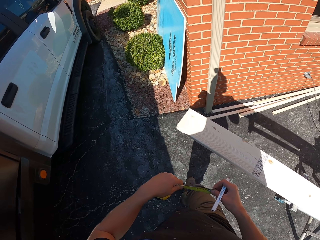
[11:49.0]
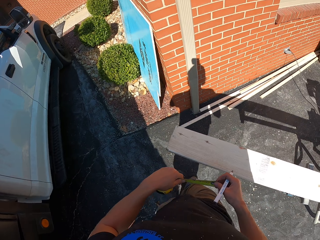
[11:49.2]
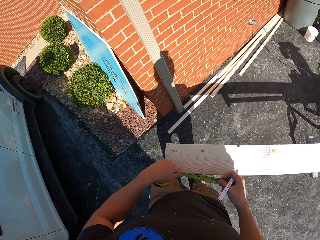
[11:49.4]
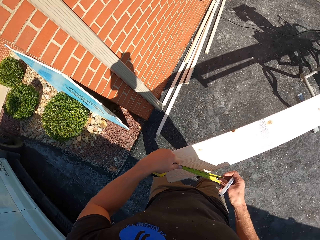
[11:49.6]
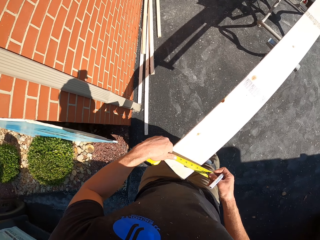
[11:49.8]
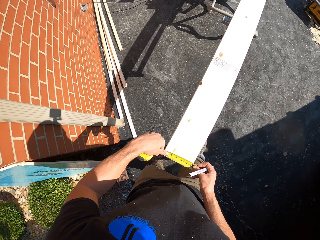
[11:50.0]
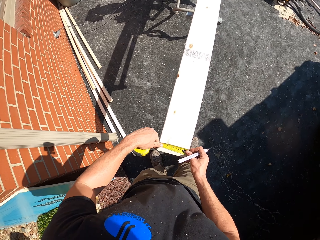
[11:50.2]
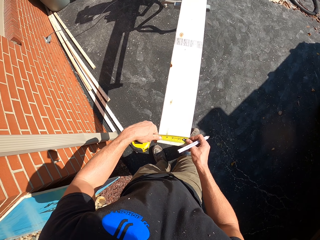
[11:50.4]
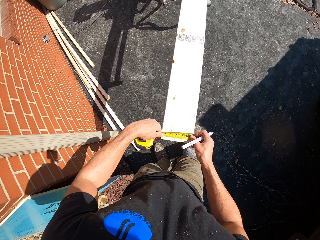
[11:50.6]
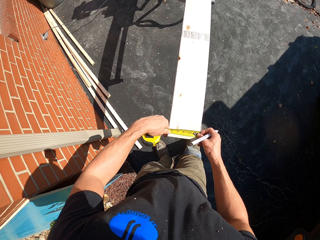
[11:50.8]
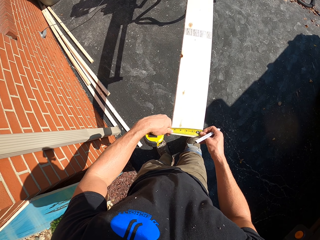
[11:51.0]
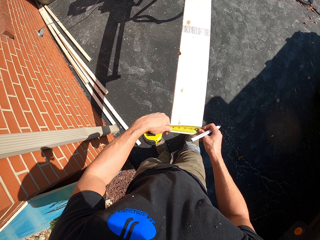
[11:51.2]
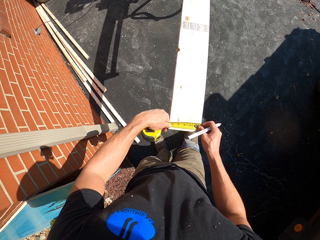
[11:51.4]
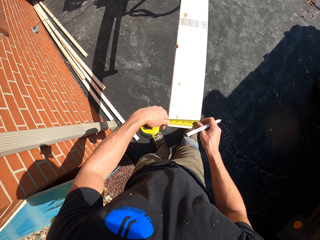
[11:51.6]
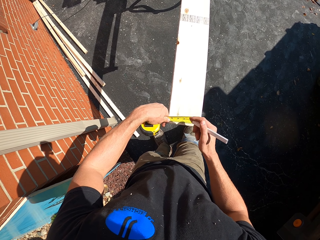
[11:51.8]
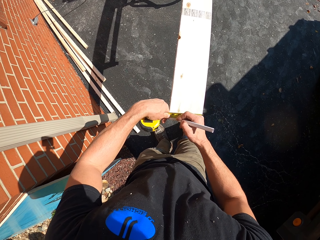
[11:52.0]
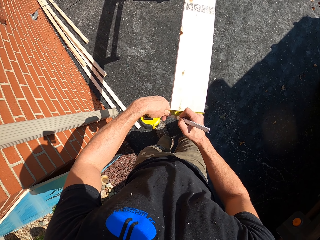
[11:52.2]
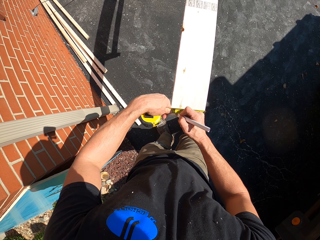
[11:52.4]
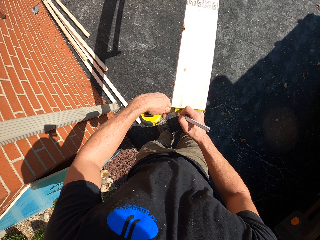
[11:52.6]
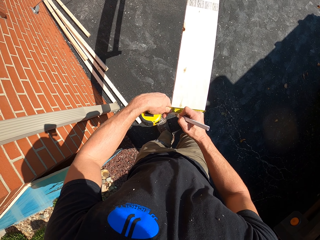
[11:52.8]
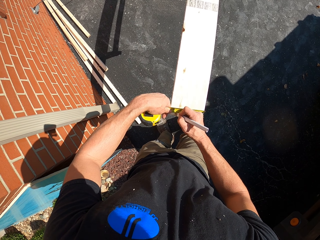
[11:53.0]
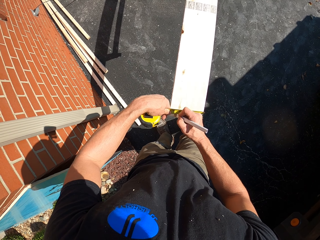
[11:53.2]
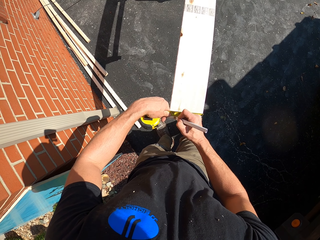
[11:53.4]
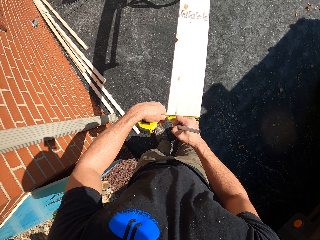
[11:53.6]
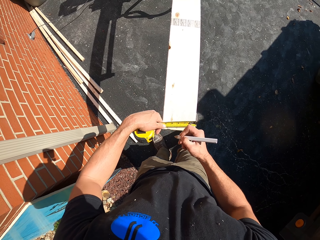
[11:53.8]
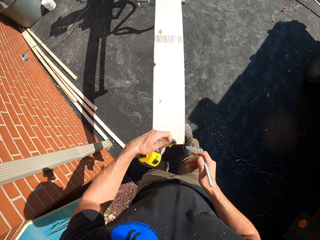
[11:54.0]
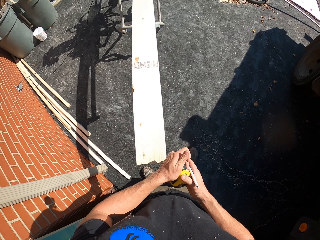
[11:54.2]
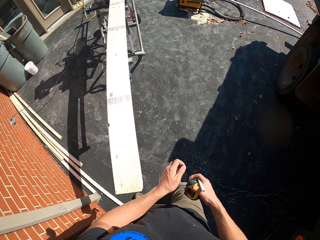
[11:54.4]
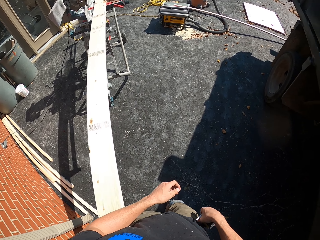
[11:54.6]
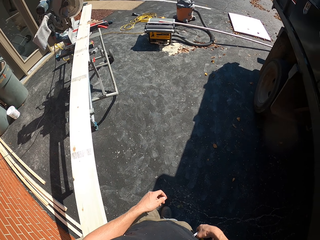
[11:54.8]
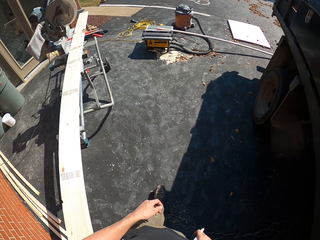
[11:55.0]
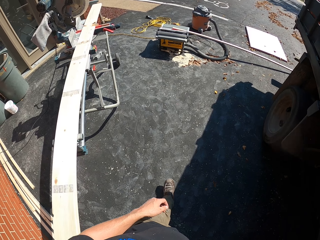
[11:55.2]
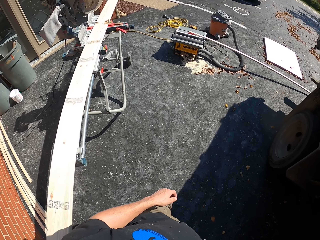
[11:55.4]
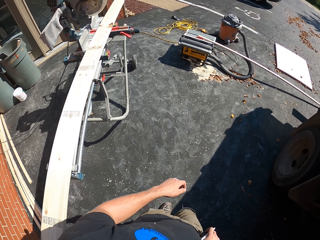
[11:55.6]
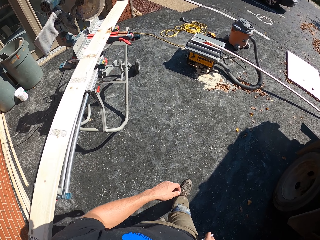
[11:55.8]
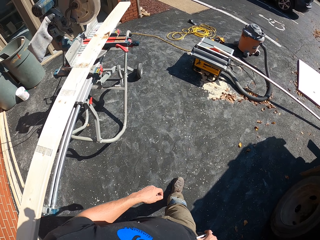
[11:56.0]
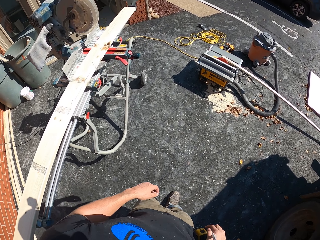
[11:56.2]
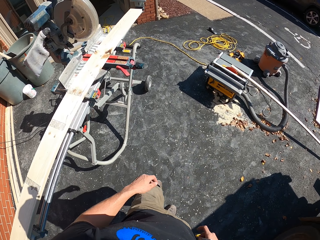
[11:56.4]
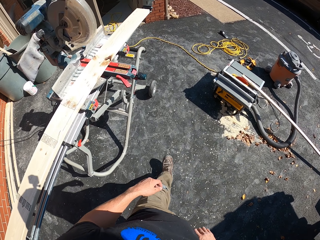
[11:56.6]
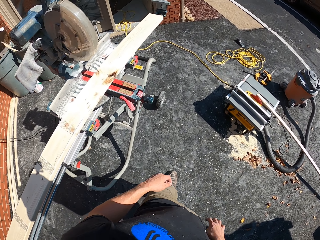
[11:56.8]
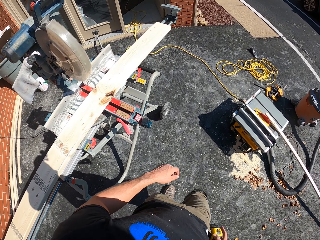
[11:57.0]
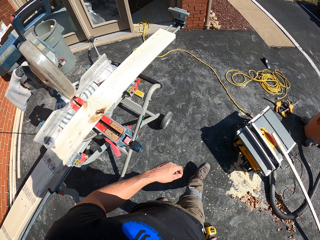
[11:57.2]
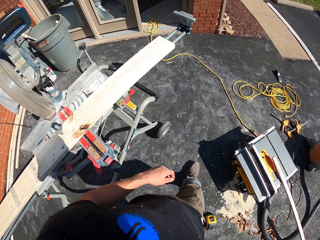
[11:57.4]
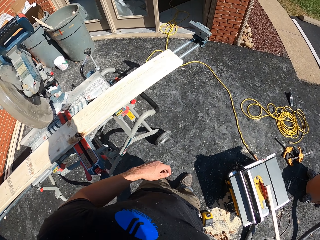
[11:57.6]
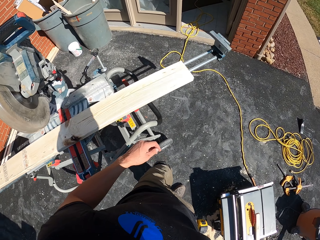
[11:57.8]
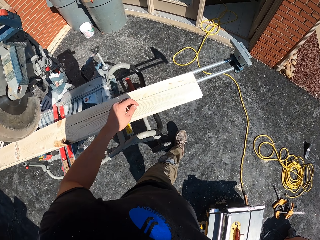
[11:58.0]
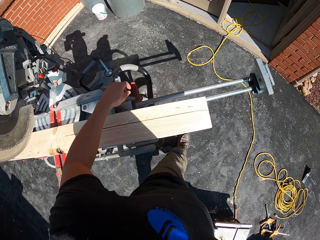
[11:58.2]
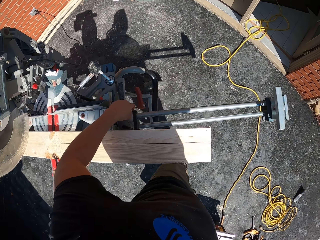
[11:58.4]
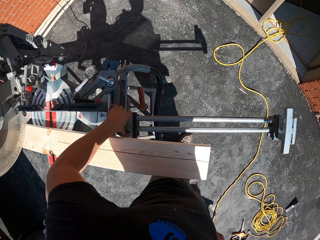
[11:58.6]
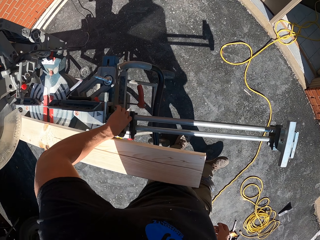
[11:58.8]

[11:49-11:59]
The camera wearer places the tape measure on the wood. They measure the timber. They mark the wood with a pen. They hold the tape measure. They put the tape measure in the pocket. They walk around. They walk again.

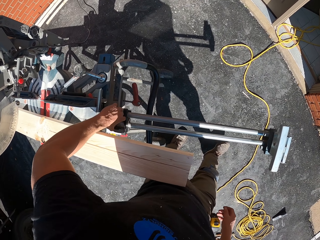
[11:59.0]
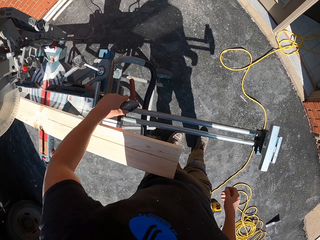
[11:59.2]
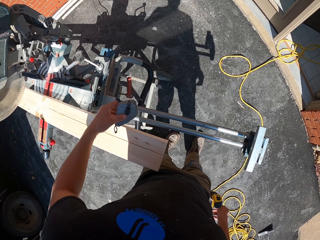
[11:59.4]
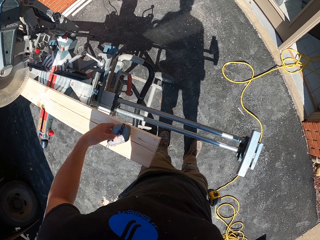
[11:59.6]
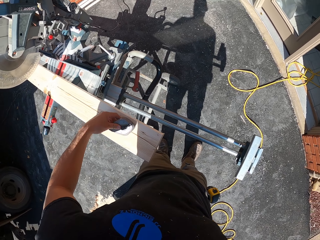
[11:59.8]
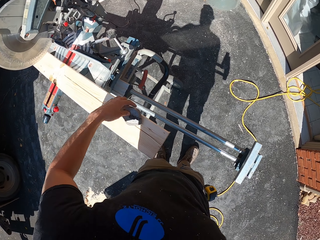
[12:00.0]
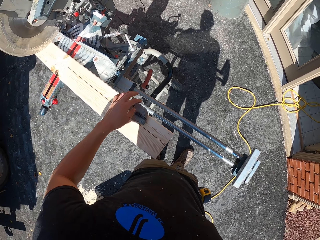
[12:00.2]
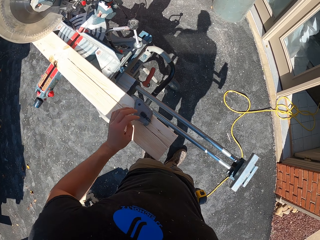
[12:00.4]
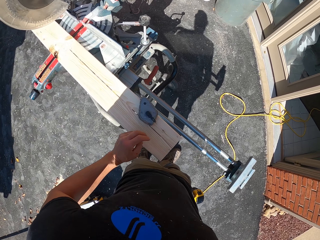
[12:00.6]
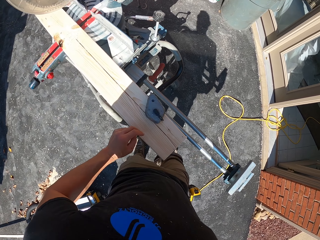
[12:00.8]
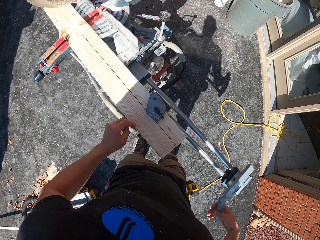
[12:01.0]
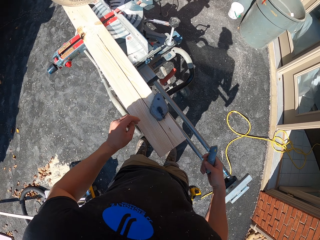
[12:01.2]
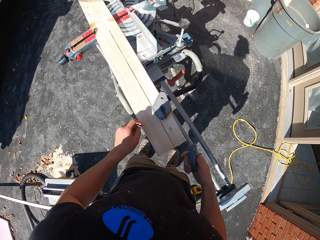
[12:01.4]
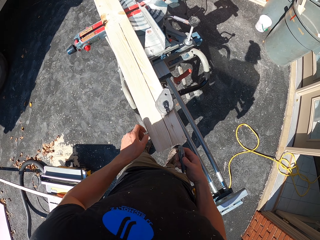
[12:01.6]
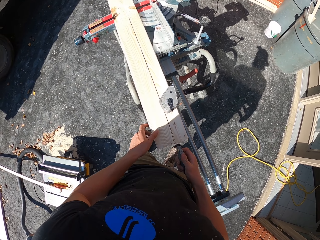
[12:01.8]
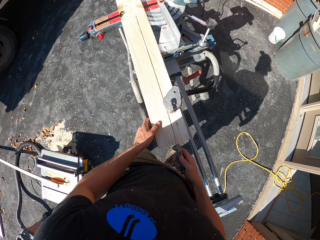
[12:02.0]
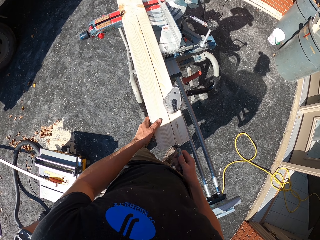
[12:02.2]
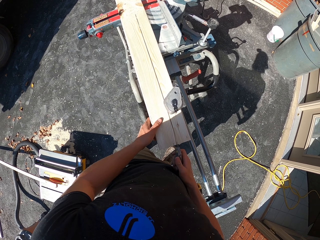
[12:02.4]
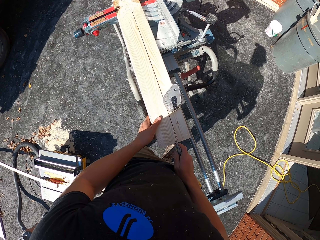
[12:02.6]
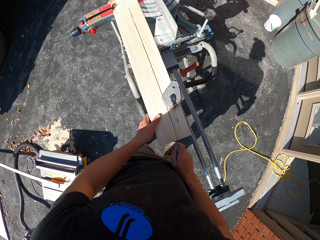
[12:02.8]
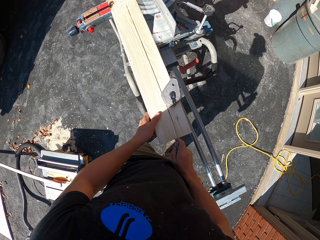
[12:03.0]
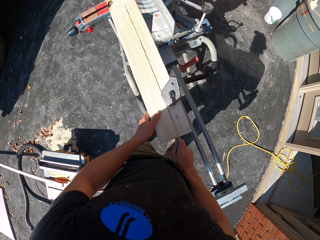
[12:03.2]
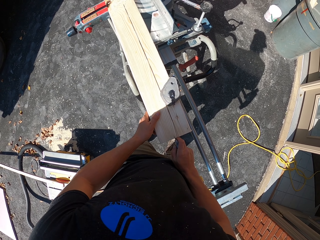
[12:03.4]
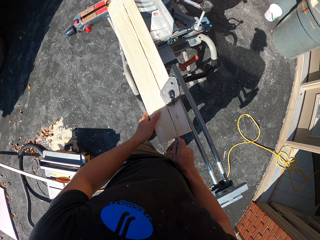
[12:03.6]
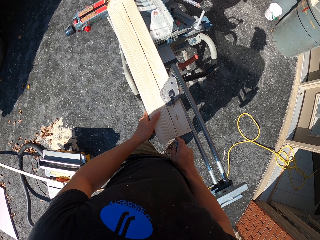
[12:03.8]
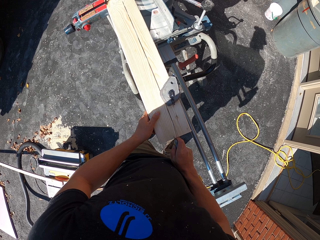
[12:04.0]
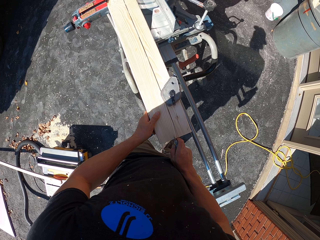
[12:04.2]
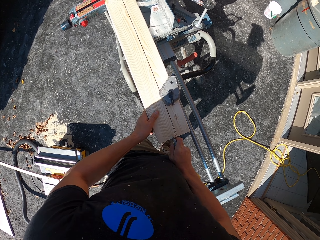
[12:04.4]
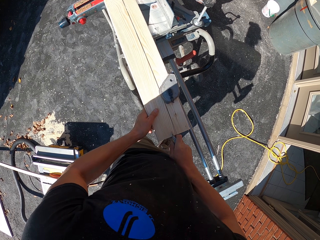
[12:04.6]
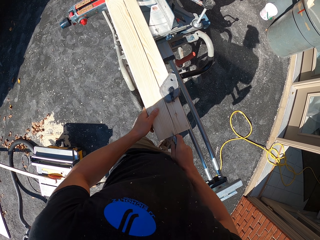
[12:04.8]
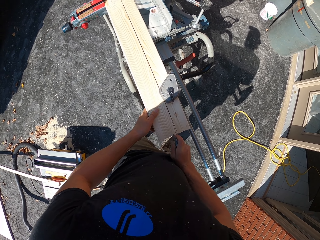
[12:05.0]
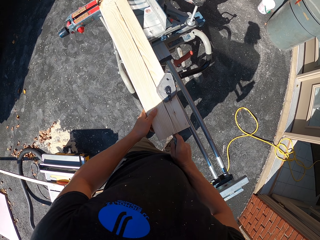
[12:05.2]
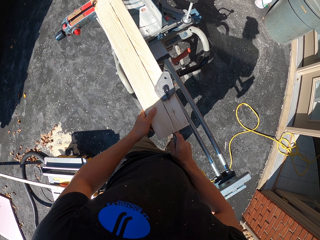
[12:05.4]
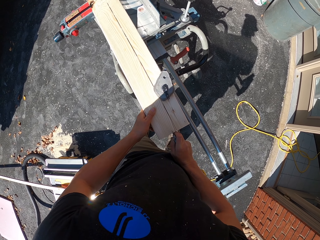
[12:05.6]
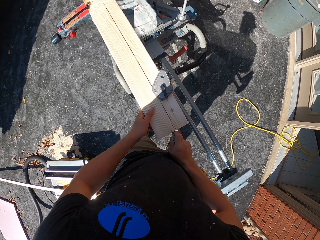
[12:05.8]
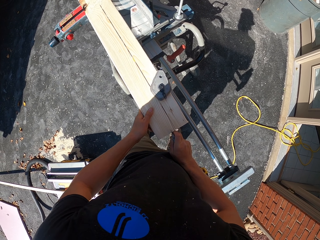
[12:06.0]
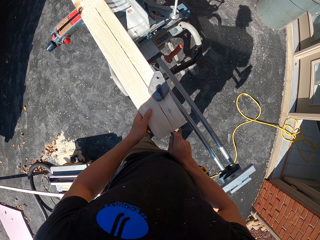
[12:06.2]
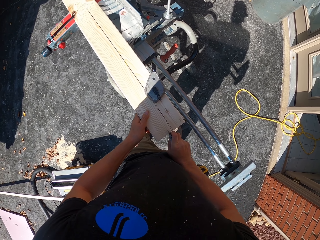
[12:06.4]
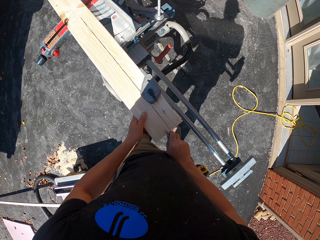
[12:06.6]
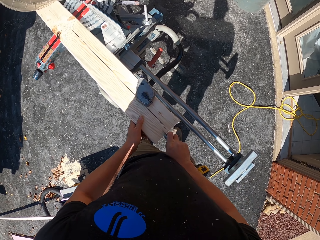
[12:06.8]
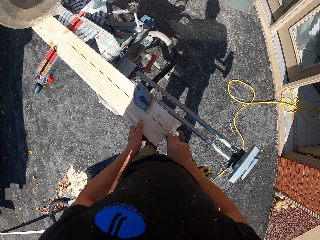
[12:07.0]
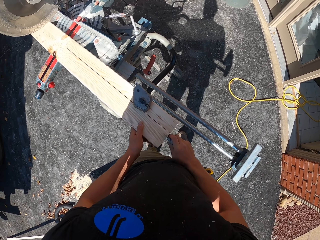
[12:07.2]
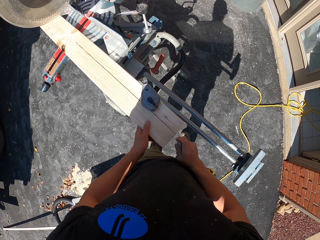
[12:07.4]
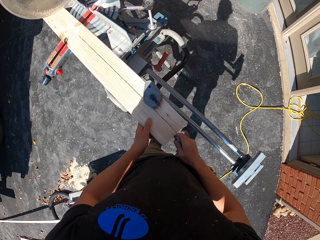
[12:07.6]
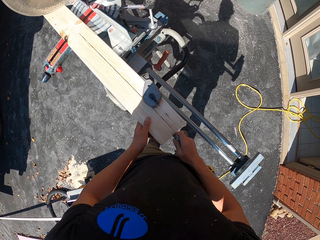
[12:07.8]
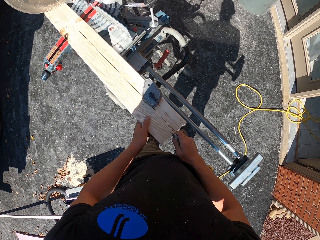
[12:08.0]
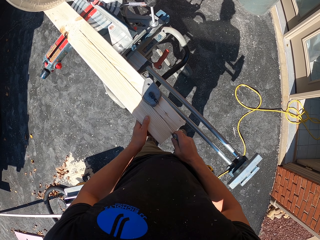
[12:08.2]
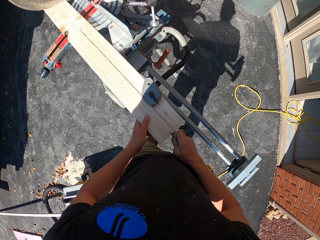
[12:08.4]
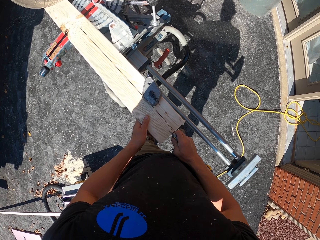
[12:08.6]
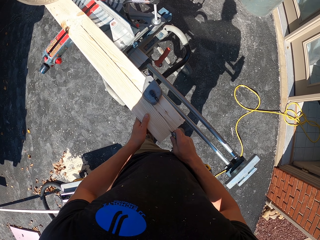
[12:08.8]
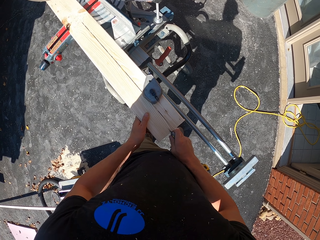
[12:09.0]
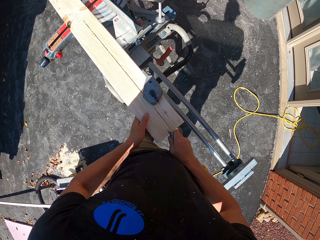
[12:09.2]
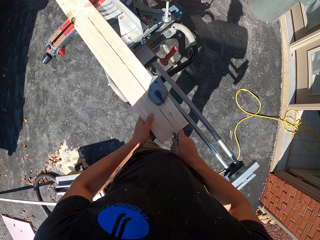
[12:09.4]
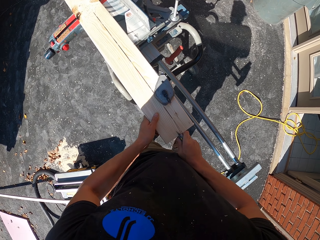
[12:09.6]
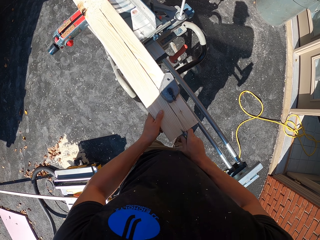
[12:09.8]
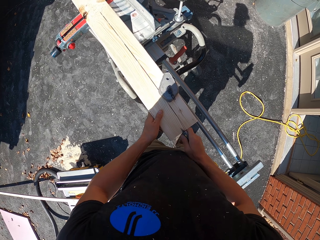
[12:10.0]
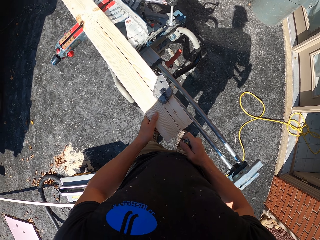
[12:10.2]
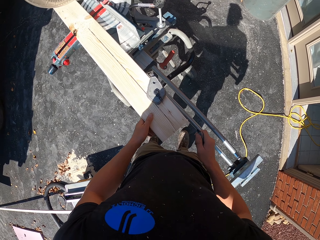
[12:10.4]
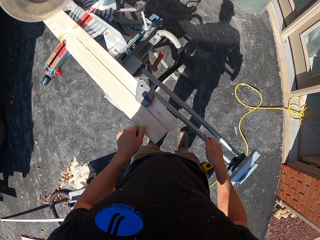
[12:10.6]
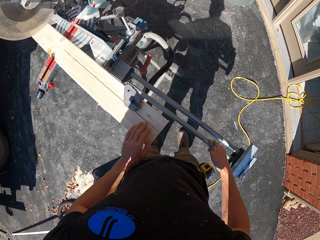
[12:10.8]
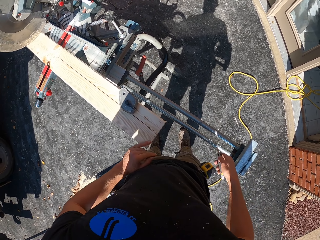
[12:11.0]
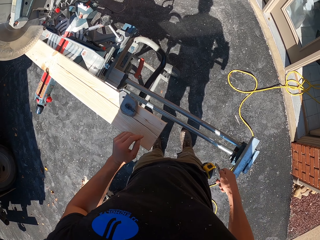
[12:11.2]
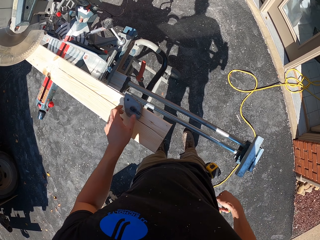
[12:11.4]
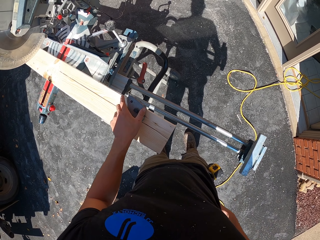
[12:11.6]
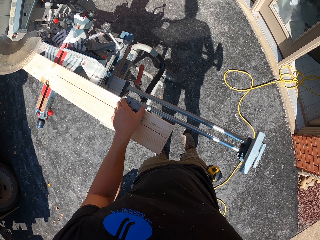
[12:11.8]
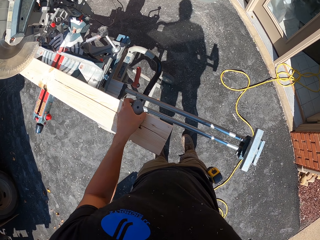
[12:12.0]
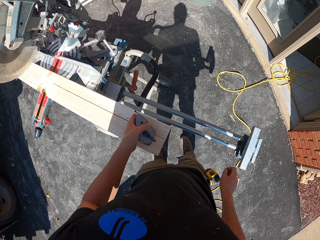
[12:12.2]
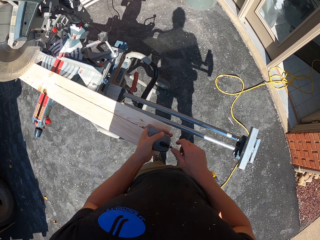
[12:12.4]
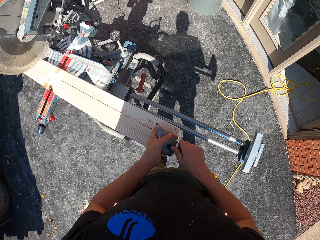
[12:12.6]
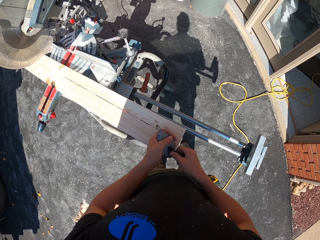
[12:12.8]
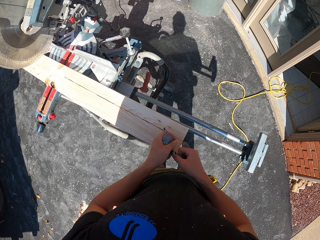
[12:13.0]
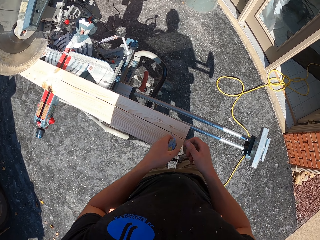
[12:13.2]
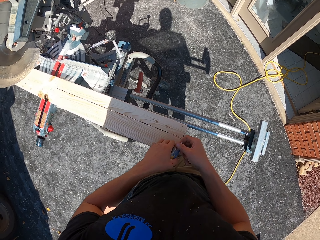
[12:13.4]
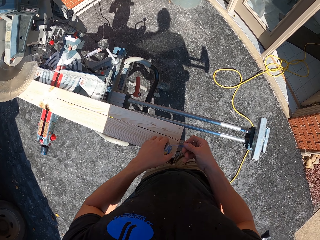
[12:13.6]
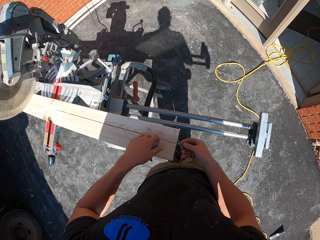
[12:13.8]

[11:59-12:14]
The camera wearer picks the measuring tape. They place the measuring tape on the wood. They hold a cutter. They mark the timber with the knife. They cut the wood with the cutter. They put the cutter in the pocket. They touch the measuring tape. They pick the measuring tape. They put a mark on the timber with a thread line.
